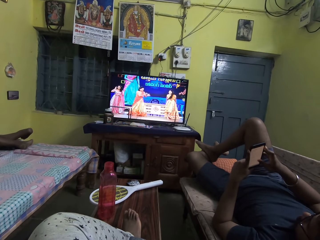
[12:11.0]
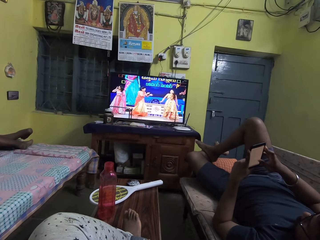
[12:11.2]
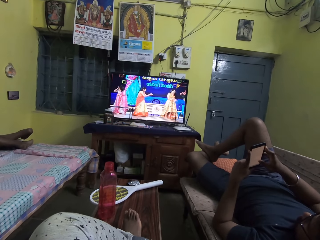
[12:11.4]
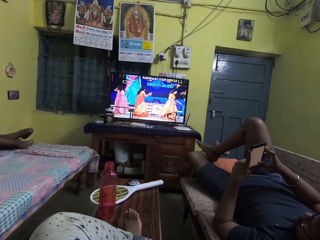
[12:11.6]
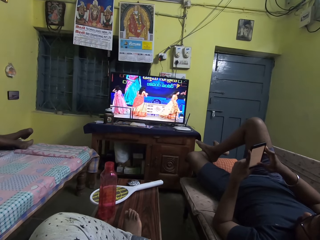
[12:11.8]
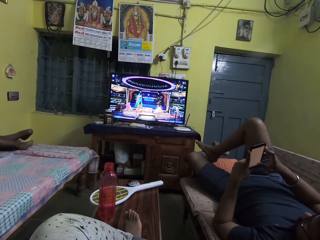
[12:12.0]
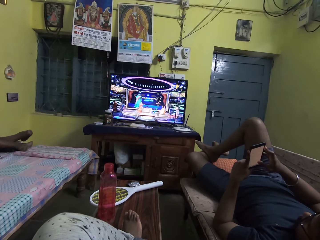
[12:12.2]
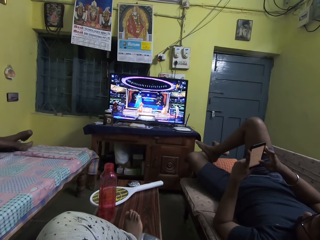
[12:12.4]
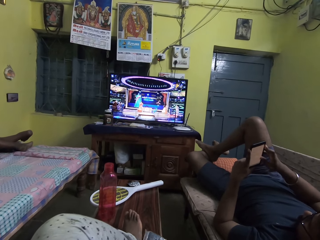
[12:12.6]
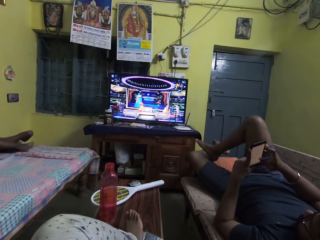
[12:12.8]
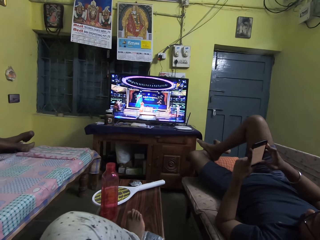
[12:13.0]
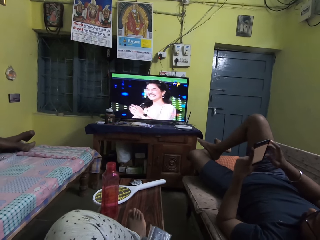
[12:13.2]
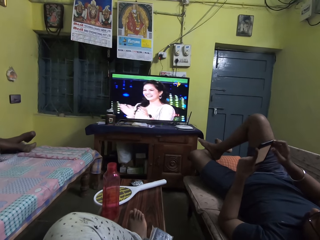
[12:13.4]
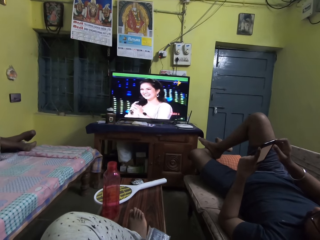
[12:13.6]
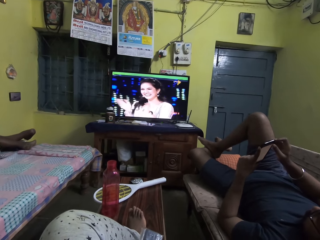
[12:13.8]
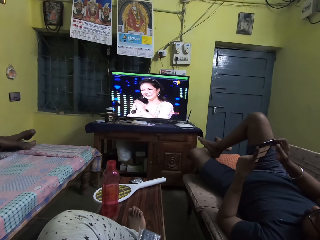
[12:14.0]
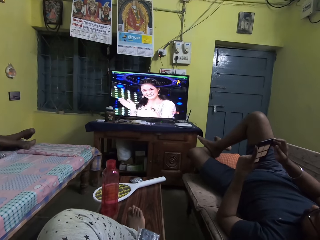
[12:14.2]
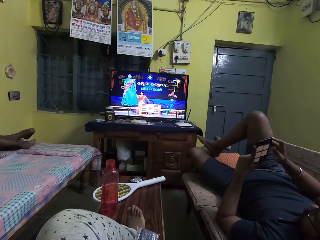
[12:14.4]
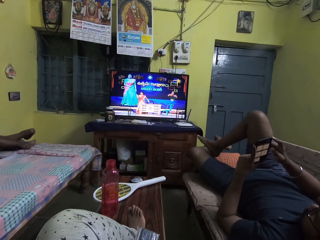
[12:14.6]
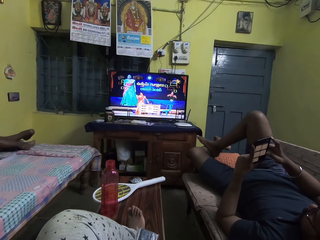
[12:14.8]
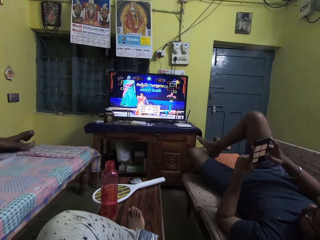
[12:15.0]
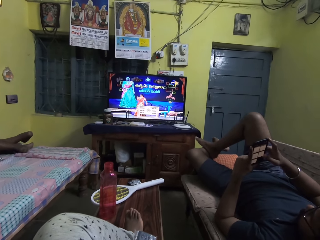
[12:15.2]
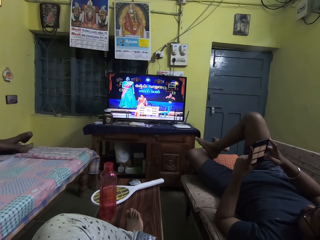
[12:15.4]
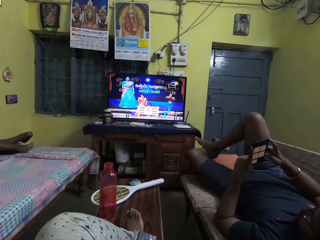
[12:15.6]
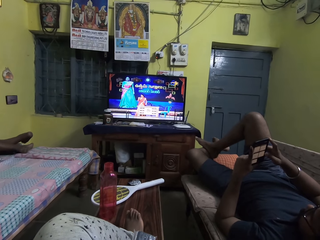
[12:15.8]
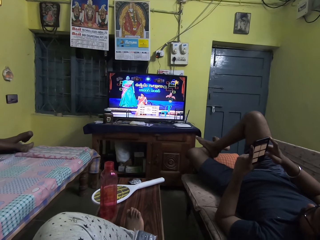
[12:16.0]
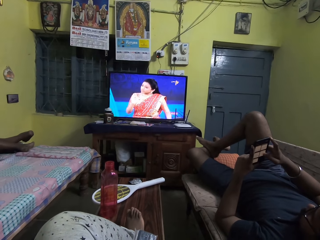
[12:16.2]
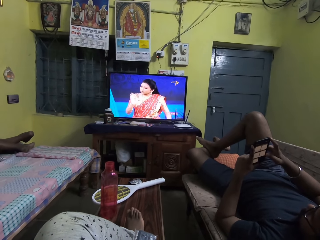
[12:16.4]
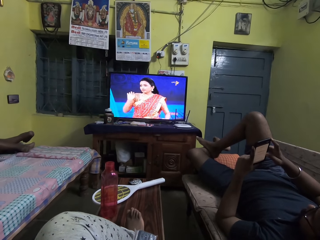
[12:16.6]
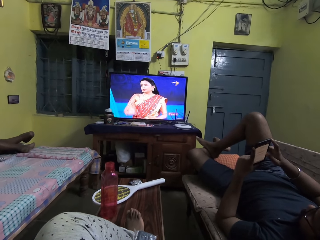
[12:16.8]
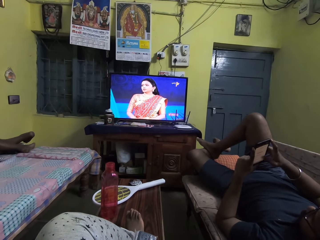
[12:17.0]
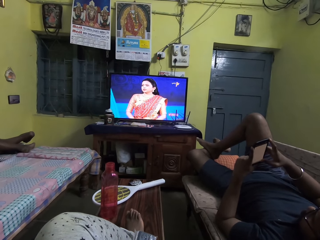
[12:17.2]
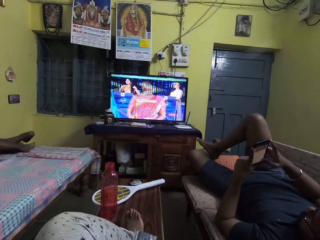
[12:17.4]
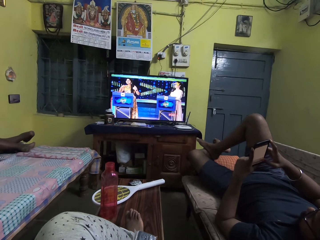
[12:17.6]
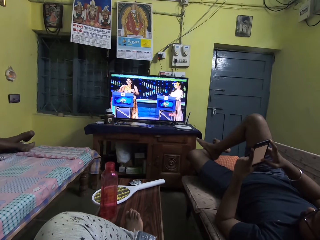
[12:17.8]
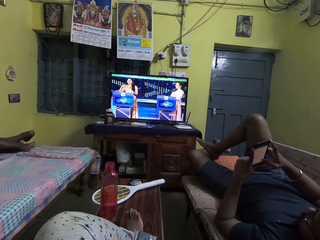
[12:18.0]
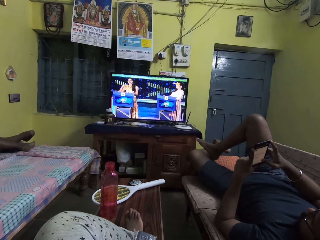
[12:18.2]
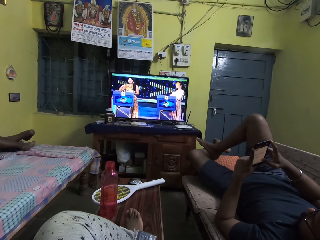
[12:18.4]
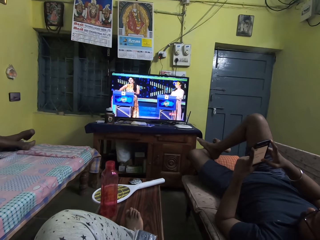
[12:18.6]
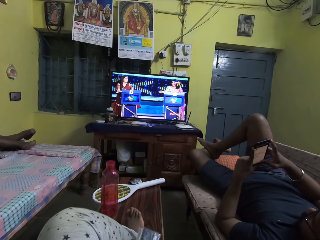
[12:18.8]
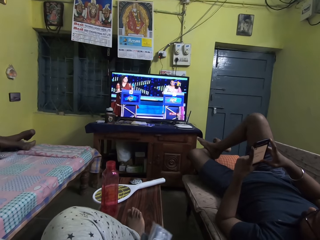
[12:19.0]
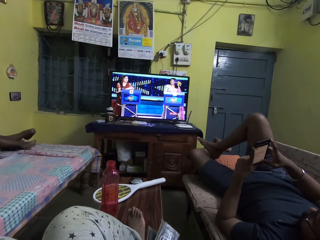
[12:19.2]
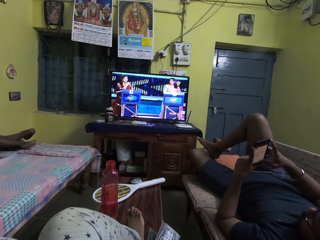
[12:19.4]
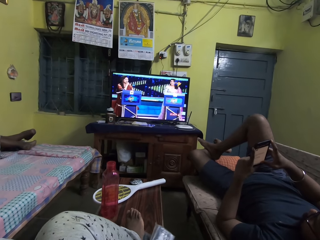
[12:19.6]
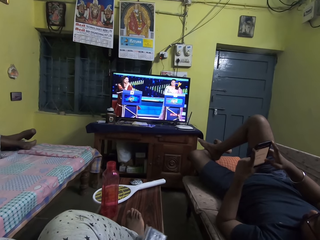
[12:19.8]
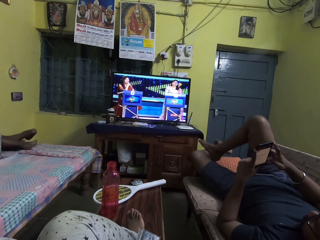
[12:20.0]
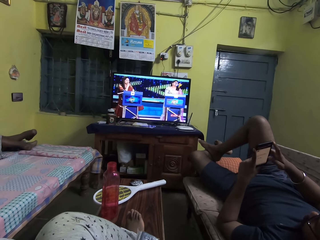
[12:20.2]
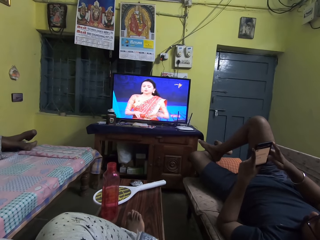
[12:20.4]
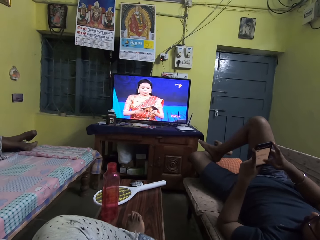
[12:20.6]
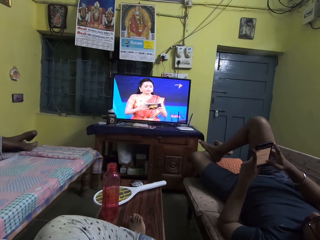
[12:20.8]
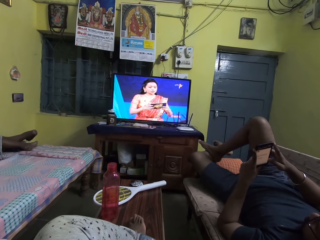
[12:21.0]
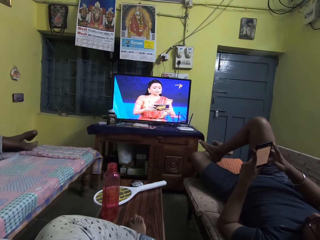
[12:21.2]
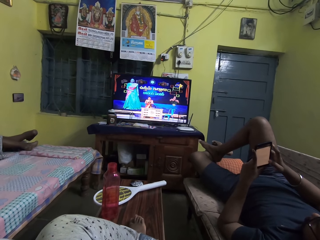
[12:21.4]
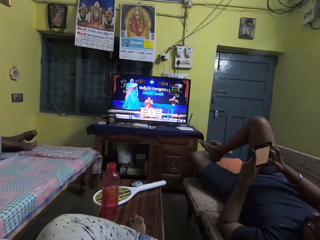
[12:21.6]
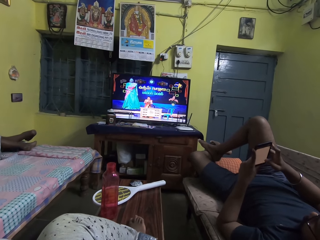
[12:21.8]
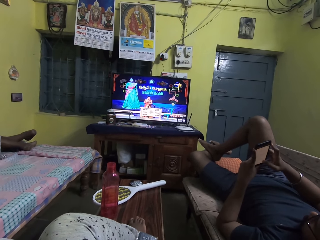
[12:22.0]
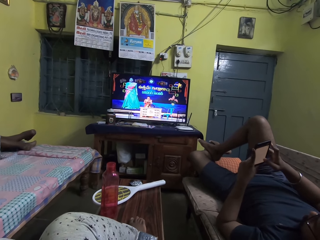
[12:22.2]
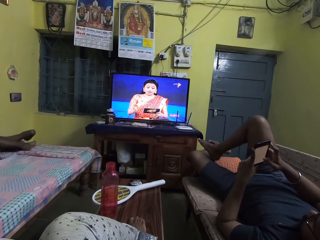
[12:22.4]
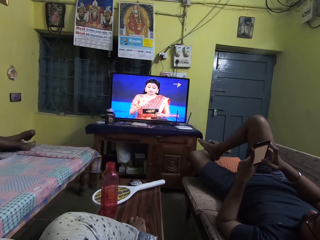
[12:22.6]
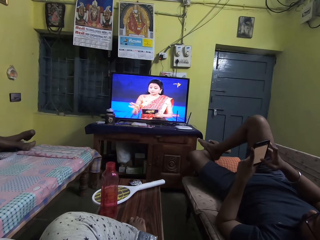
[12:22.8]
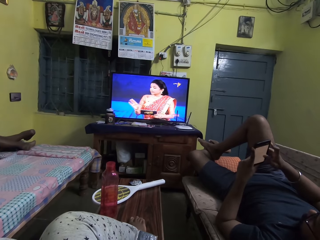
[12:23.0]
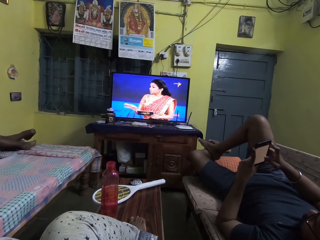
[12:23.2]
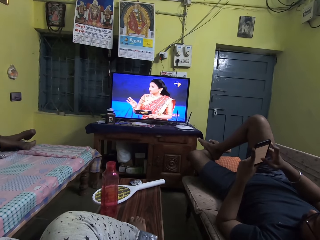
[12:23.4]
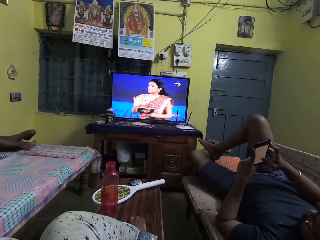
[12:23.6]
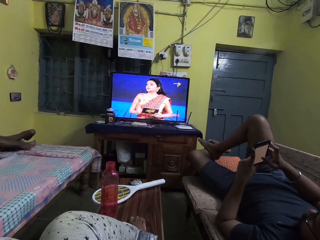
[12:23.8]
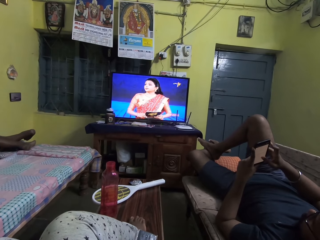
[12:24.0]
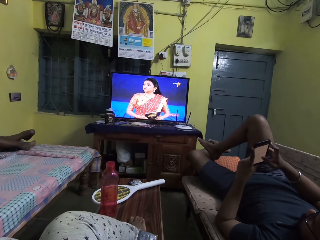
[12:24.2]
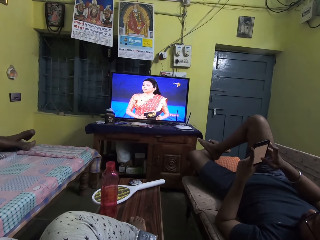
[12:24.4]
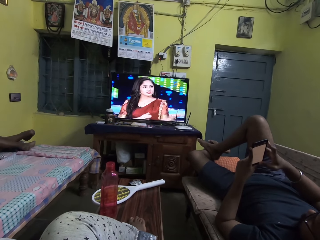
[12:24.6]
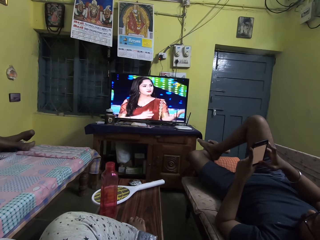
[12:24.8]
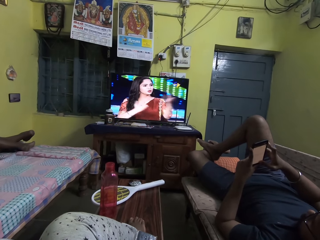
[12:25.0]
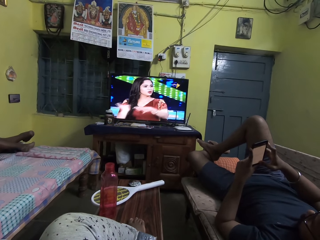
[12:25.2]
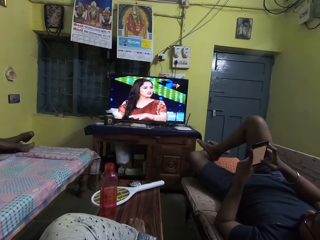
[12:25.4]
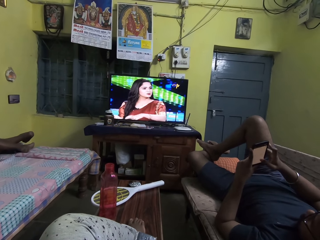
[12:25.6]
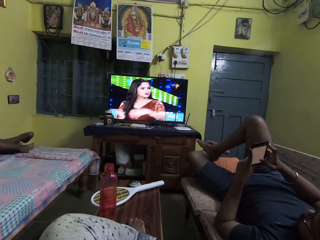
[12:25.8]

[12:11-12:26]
The camera wearer moves the right foot. They move the remote control. They move the right foot. A person scrolls the phone.

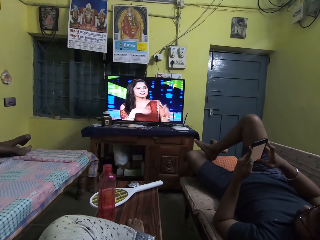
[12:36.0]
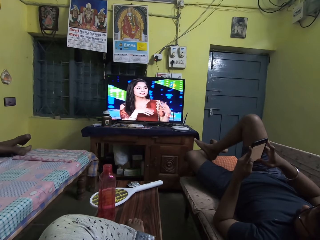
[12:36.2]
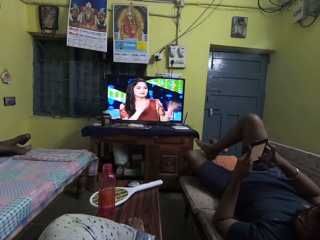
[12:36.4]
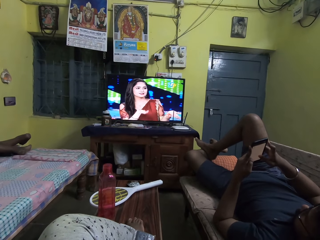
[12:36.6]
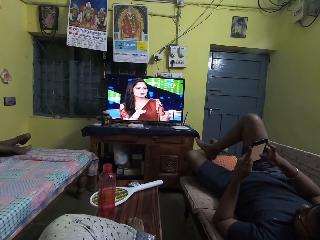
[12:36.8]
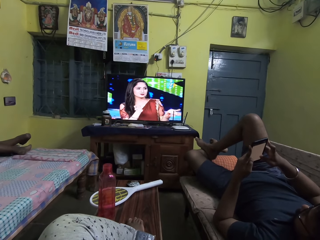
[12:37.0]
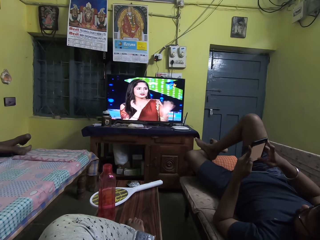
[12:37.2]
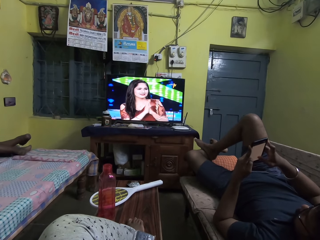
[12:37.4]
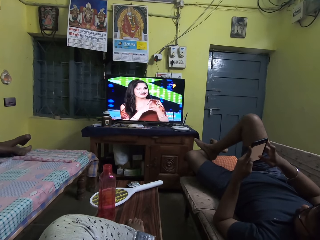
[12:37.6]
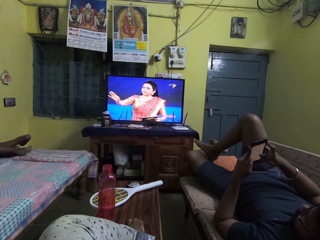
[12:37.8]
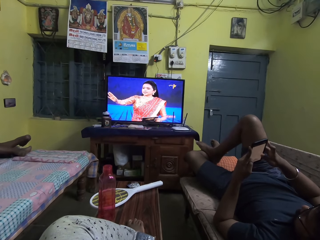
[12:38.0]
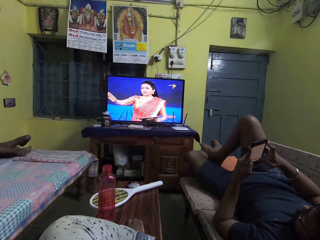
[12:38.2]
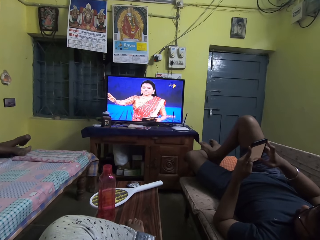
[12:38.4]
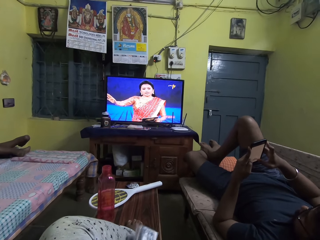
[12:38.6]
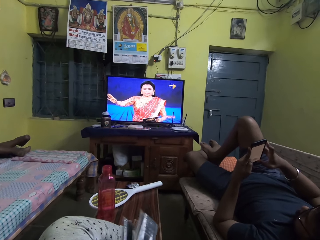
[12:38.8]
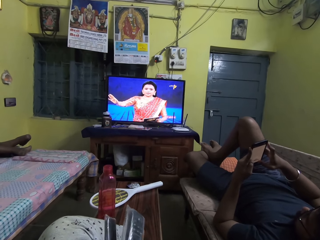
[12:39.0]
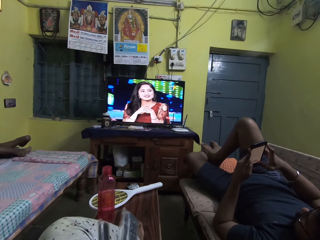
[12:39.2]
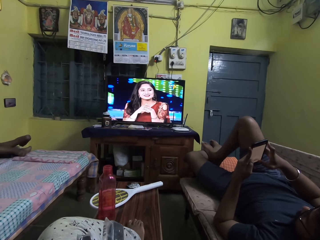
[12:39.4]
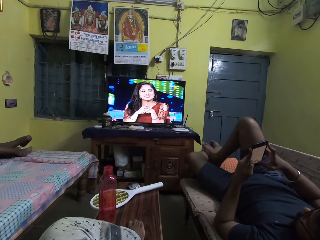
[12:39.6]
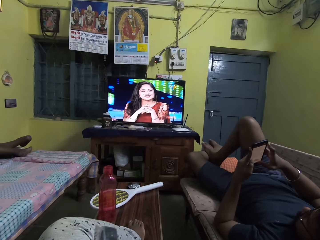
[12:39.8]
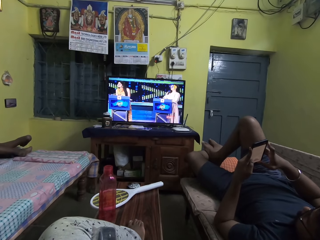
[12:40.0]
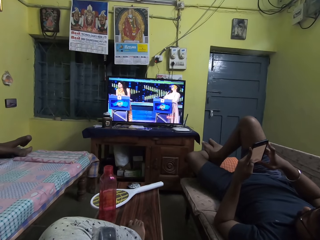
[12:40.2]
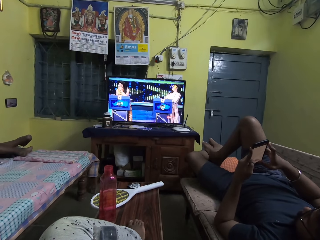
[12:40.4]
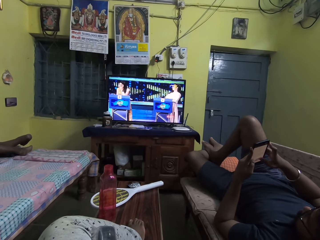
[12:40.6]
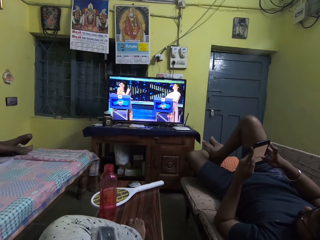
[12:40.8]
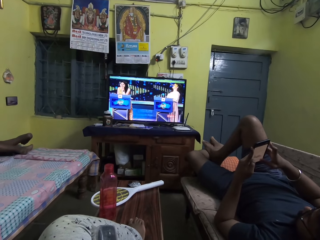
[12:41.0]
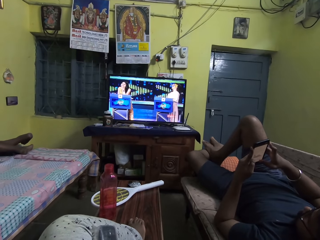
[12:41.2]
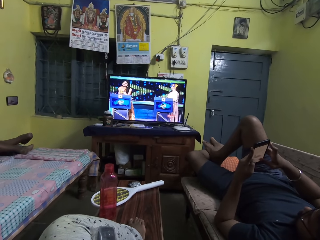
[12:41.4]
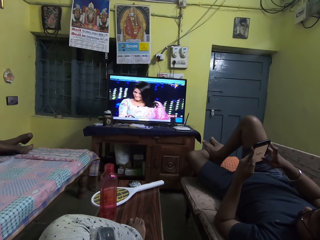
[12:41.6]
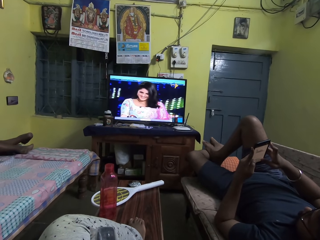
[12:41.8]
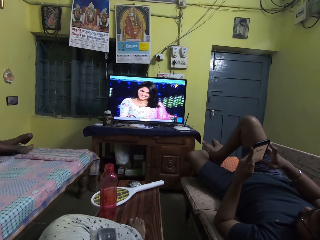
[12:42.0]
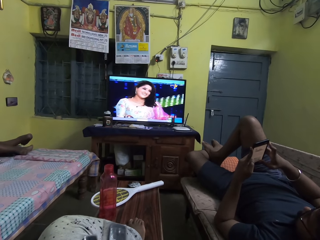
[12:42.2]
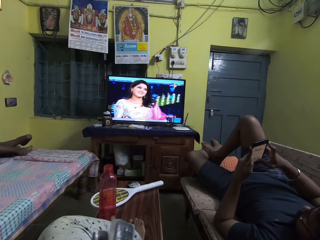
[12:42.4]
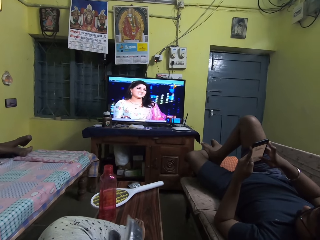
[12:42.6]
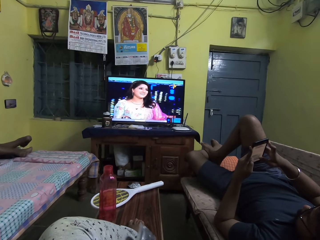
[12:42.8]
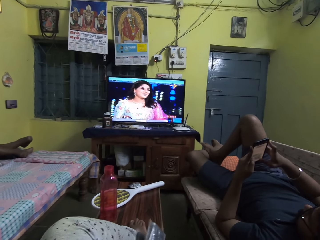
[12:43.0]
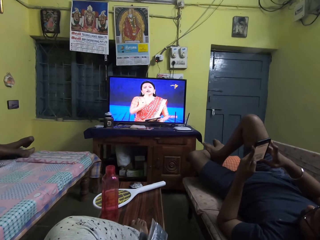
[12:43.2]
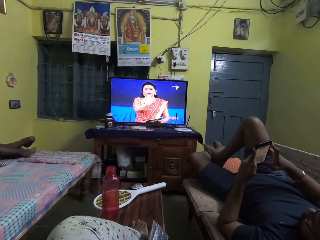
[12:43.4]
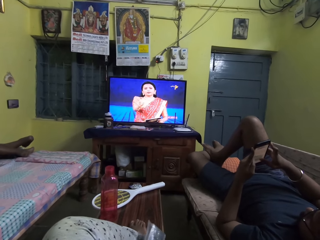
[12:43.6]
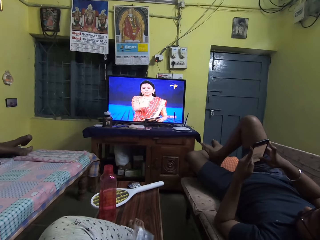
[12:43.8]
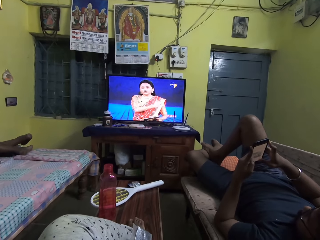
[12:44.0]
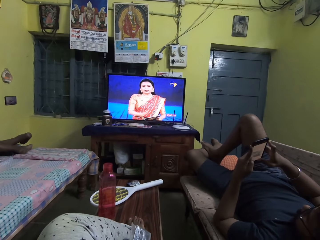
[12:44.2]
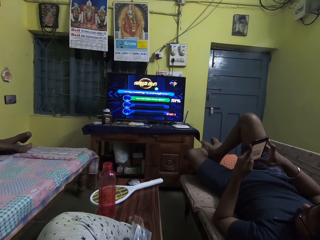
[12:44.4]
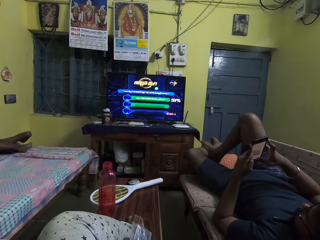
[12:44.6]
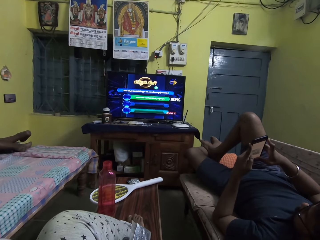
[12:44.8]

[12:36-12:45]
A person moves the right foot. The camera wearer moves the remote control. The person scrolls the phone. The camera wearer moves the remote control.
